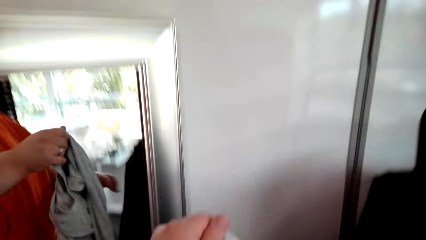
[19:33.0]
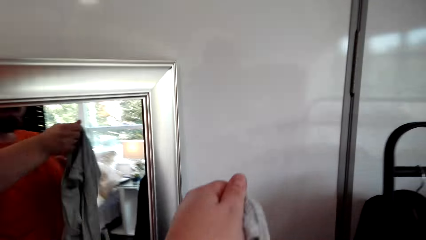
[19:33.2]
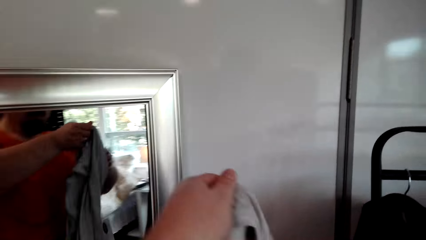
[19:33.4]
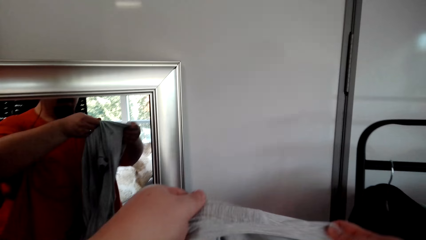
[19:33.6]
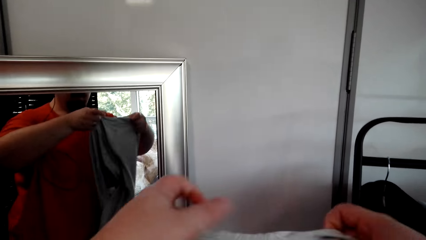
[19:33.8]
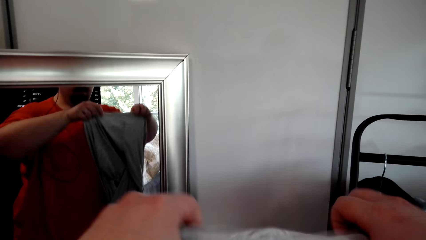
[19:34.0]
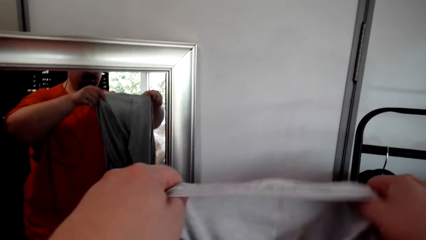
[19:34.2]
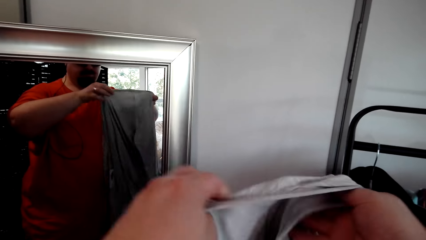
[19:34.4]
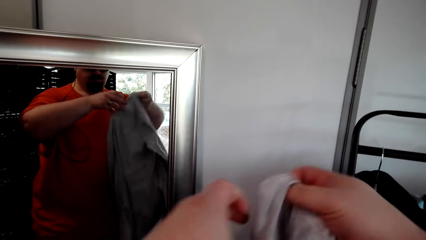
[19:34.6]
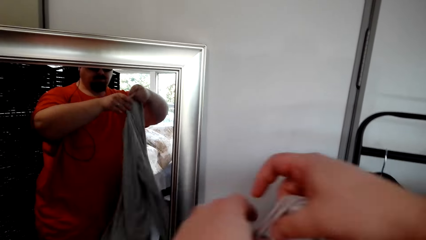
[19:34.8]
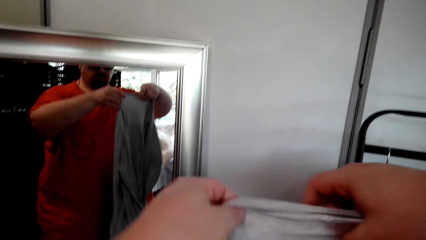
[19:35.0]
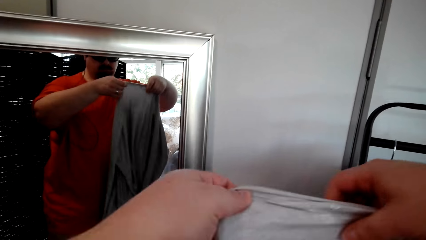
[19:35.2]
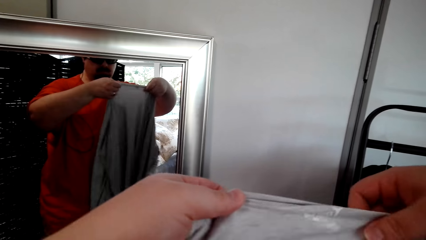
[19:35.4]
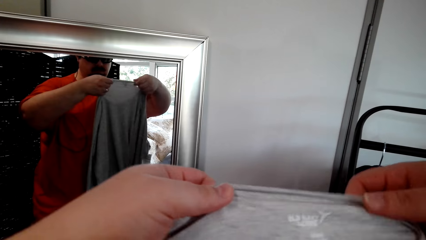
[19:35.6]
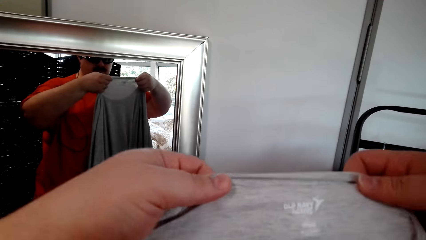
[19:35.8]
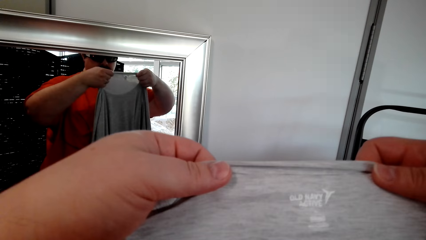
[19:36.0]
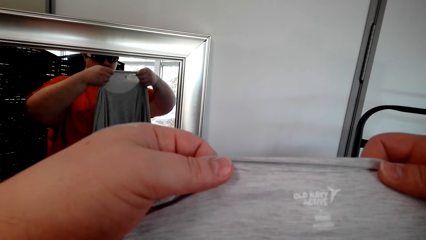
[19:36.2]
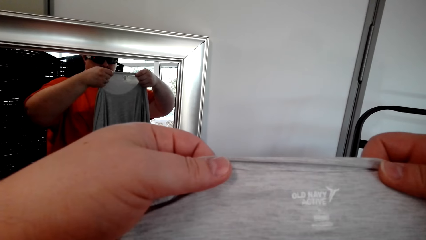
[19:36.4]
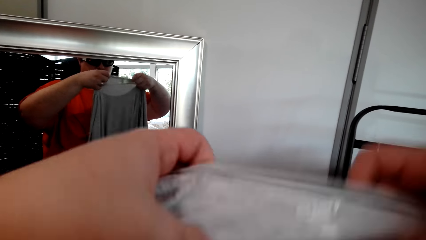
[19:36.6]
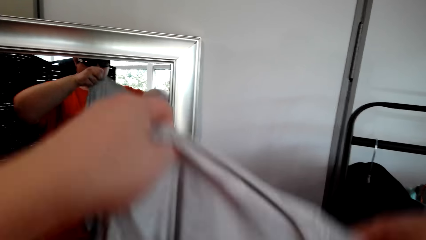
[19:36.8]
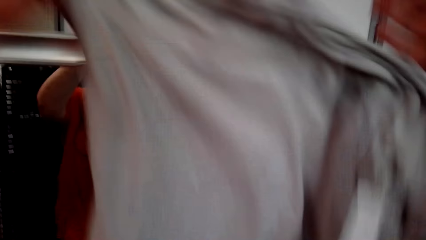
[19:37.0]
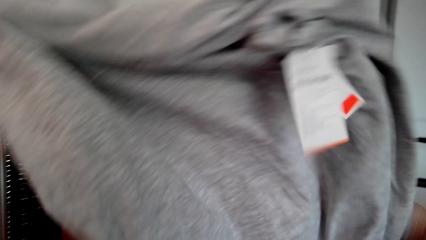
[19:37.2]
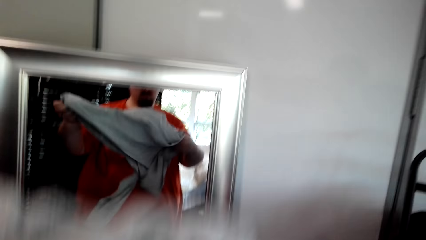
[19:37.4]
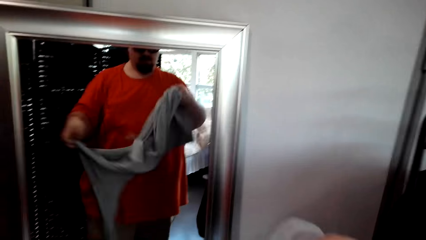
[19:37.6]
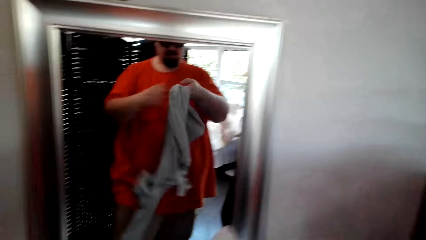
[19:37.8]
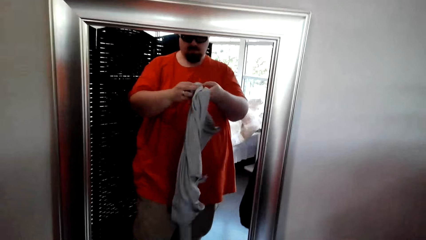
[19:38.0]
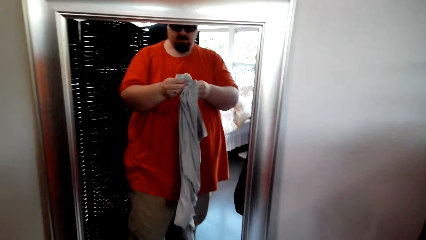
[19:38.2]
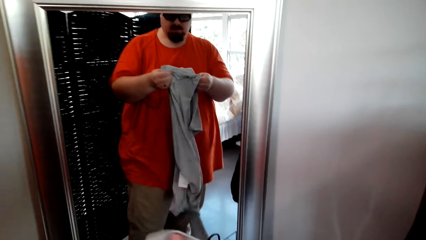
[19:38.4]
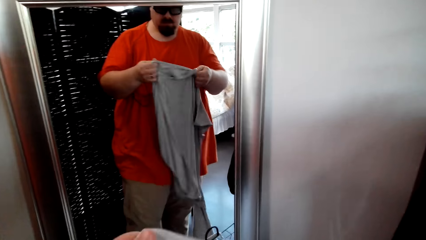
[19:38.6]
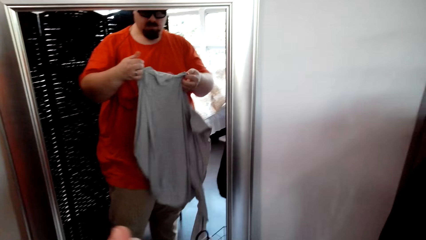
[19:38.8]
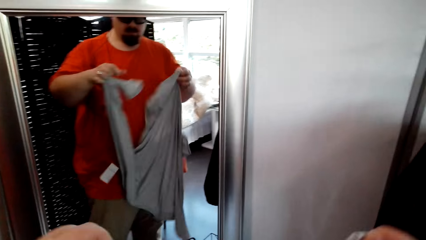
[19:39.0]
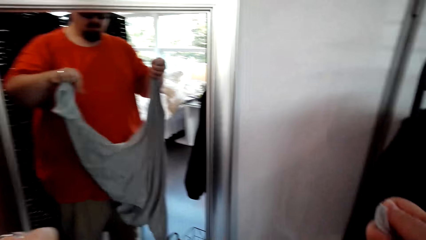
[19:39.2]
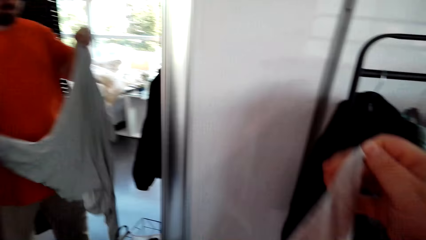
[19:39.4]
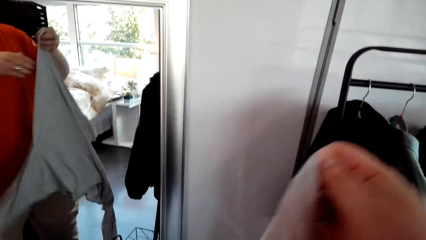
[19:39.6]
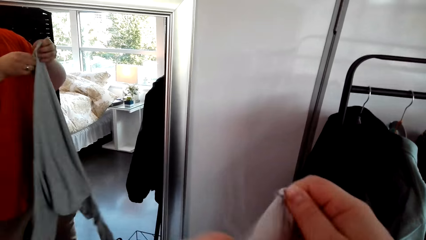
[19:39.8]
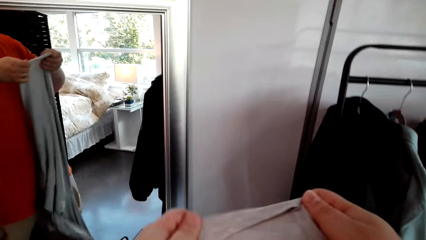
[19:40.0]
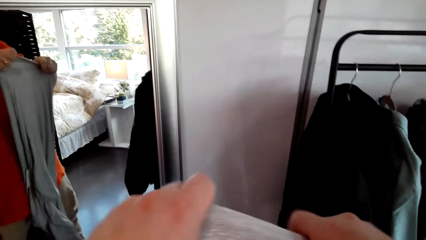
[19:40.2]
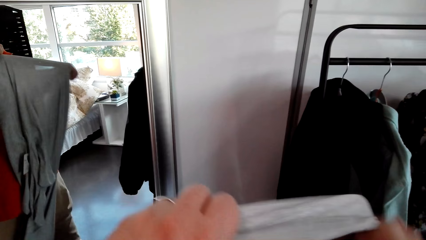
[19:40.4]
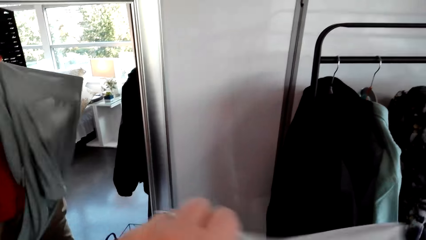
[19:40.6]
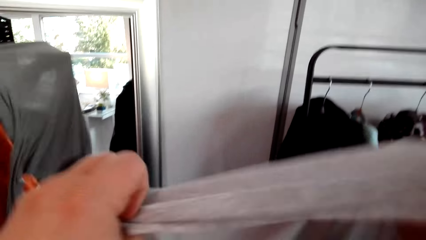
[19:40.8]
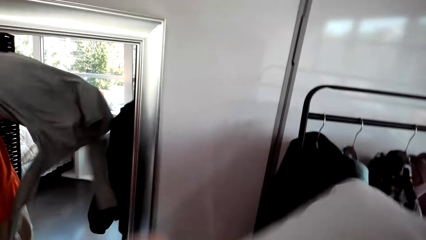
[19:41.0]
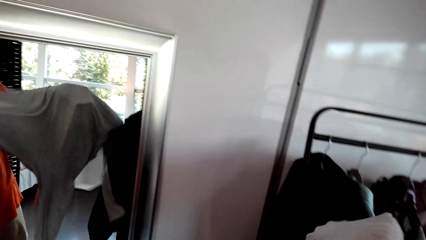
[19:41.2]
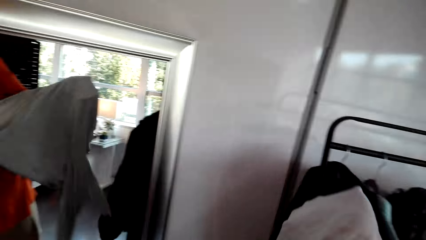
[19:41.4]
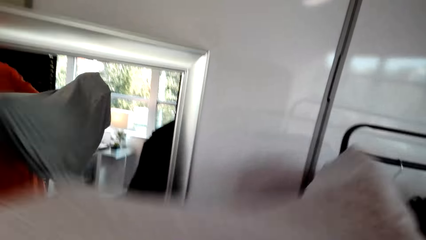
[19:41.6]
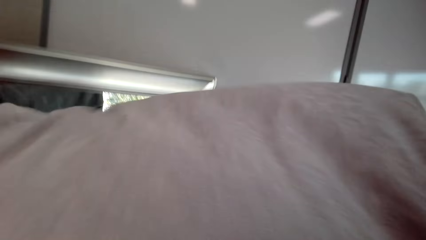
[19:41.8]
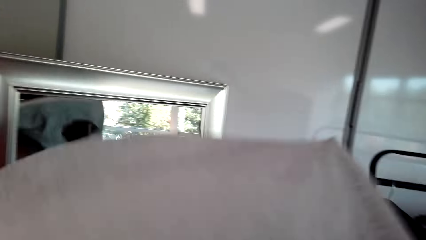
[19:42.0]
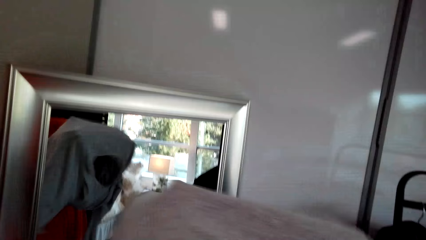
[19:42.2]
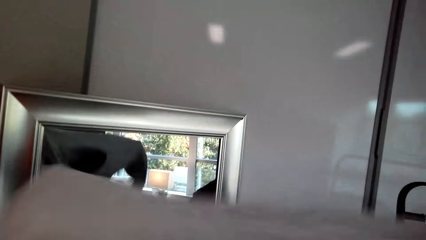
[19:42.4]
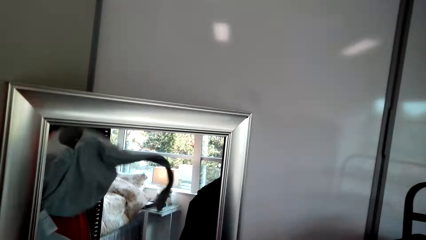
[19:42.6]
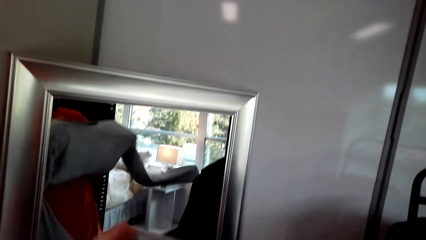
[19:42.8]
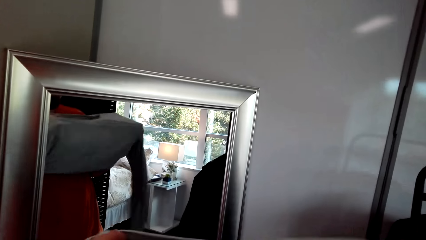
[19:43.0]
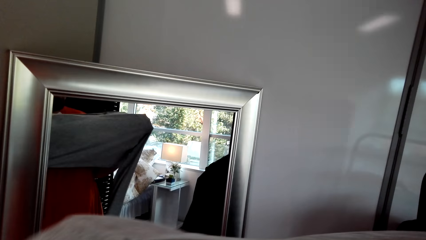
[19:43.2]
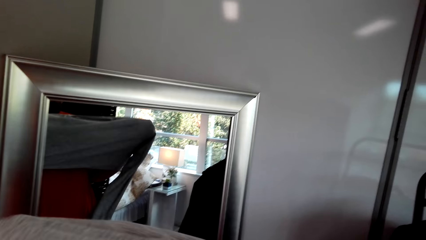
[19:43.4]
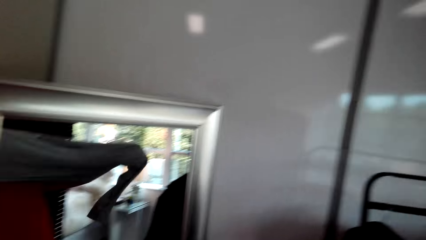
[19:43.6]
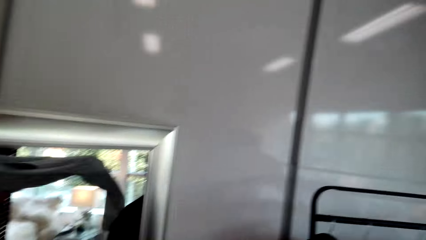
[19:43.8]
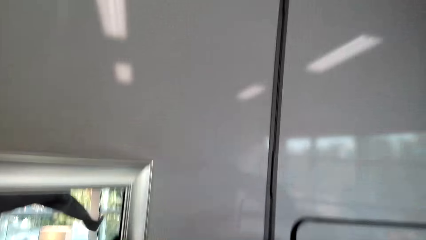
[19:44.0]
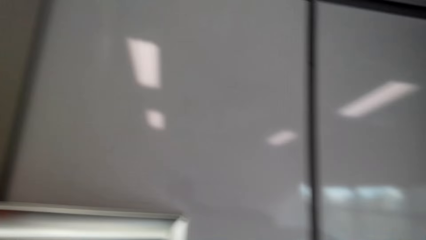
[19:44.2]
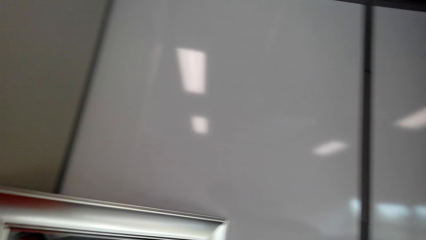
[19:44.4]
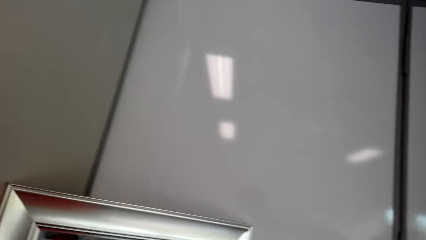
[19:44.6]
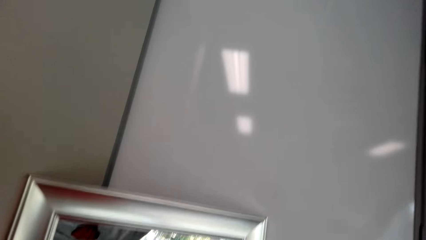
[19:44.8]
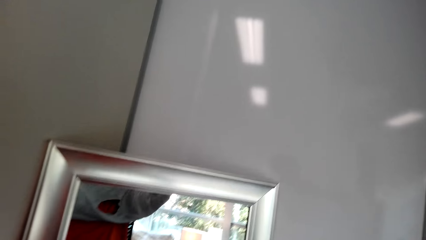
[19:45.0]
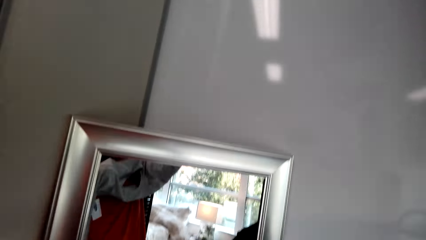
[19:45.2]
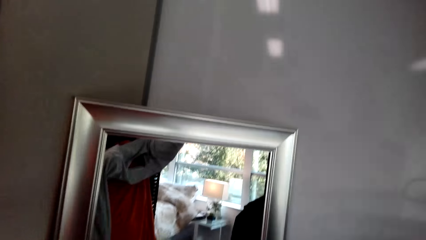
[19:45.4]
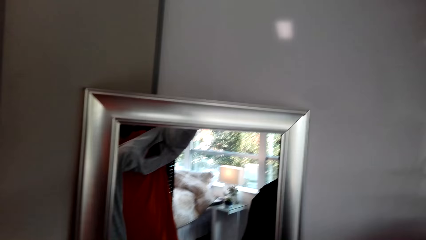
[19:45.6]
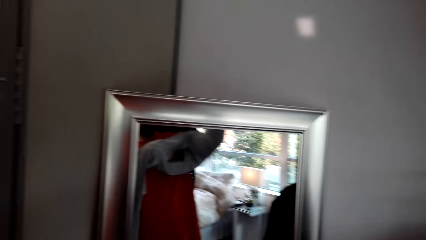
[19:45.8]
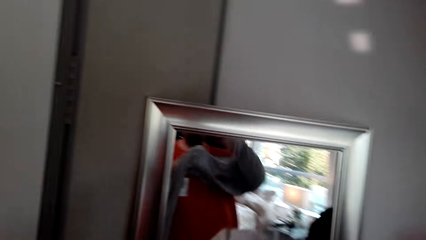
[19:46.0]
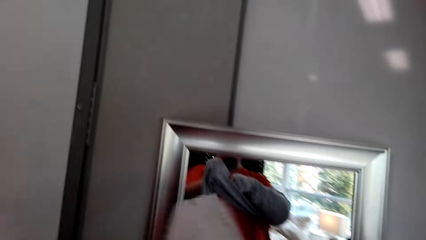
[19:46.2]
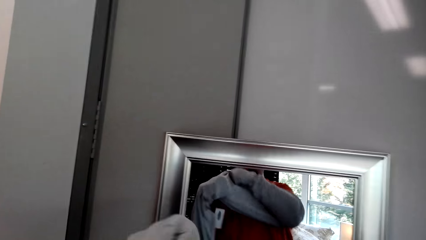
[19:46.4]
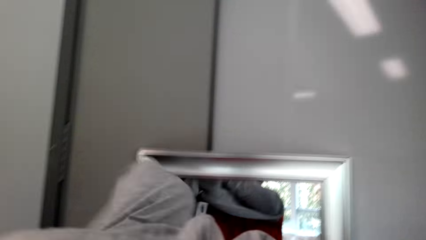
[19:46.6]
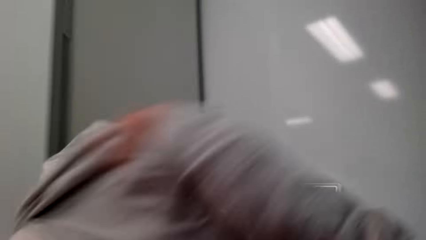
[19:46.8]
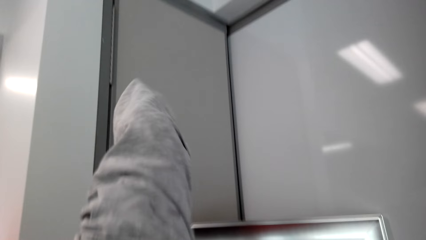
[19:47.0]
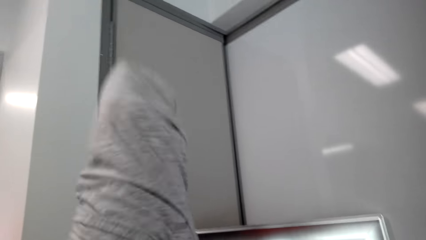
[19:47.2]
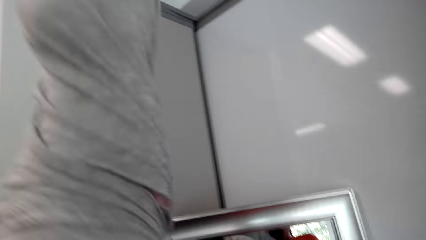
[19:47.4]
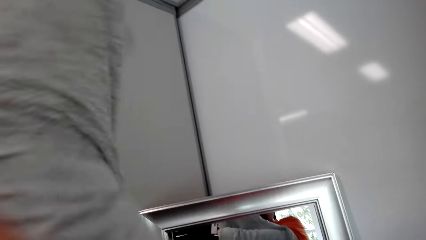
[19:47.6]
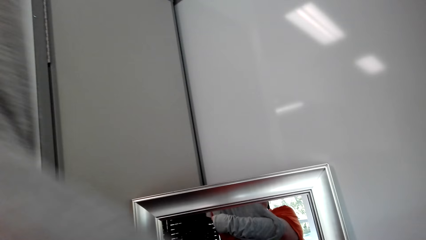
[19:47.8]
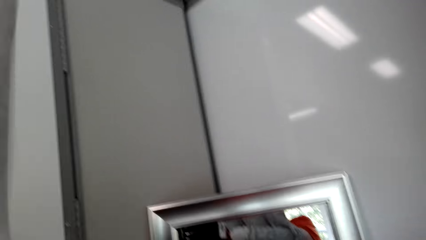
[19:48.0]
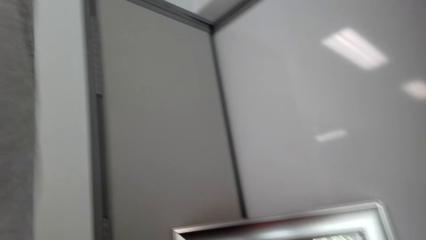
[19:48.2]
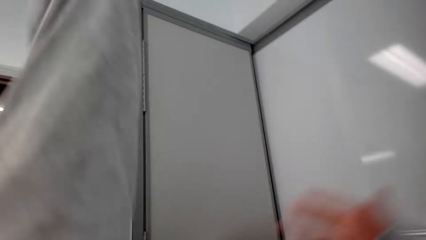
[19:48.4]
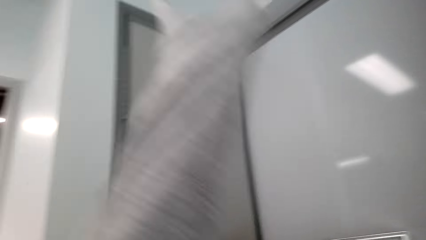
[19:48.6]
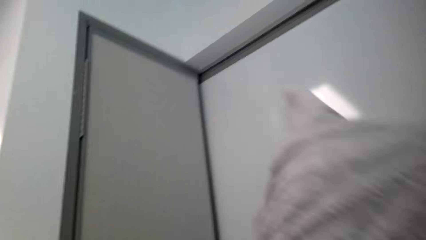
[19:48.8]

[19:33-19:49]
The camera wearer checks the cloth. They put on the shirt.
